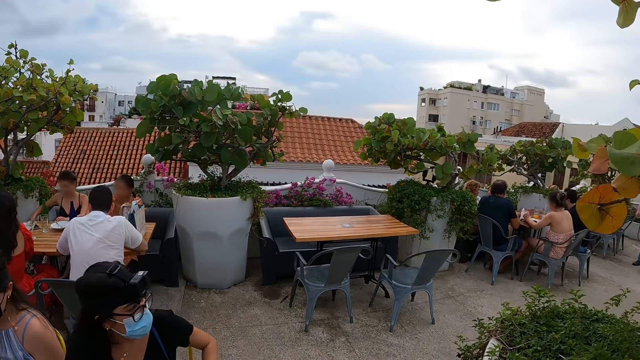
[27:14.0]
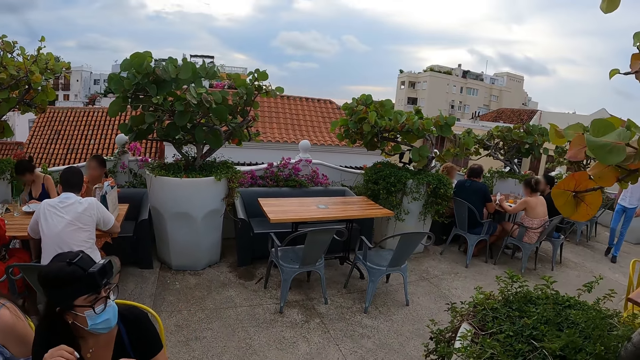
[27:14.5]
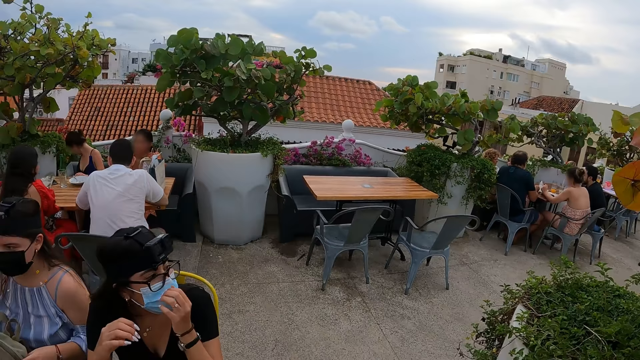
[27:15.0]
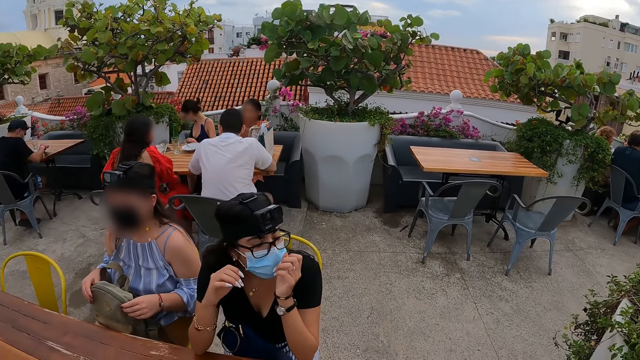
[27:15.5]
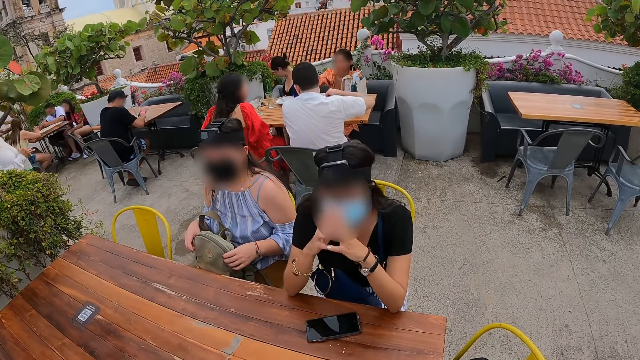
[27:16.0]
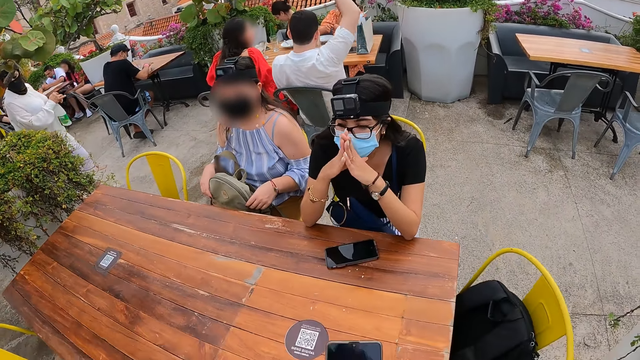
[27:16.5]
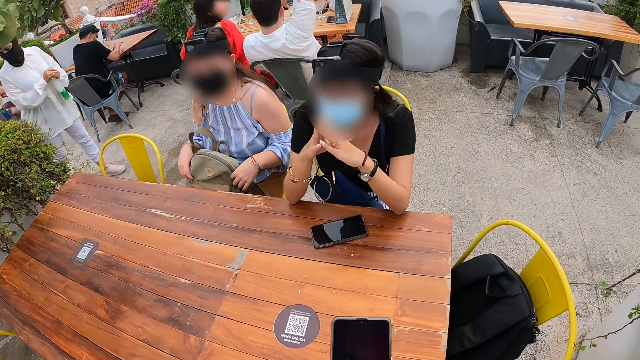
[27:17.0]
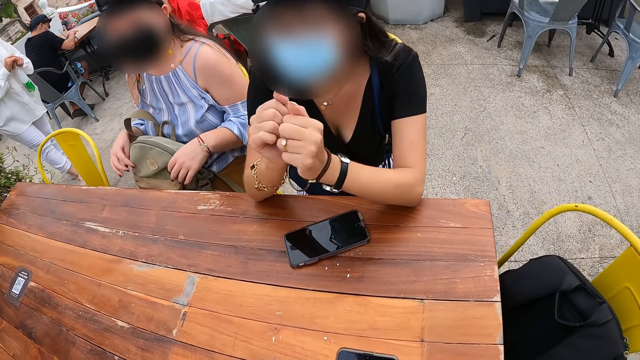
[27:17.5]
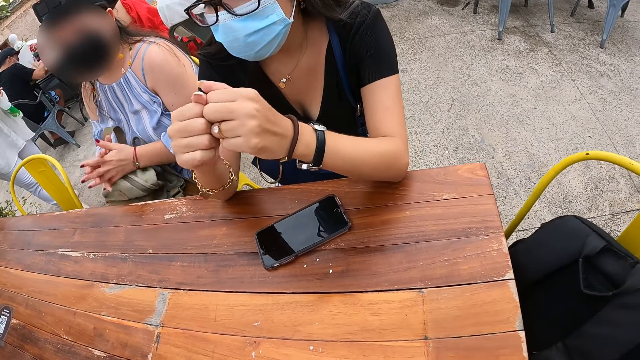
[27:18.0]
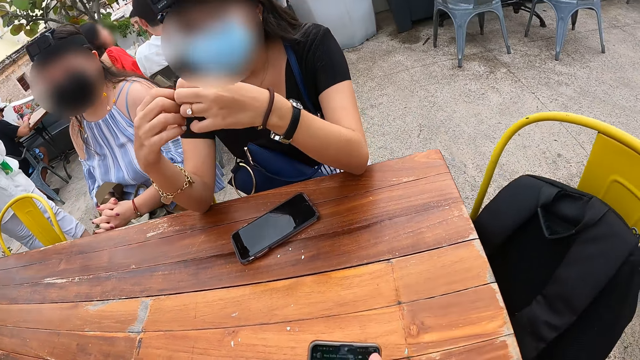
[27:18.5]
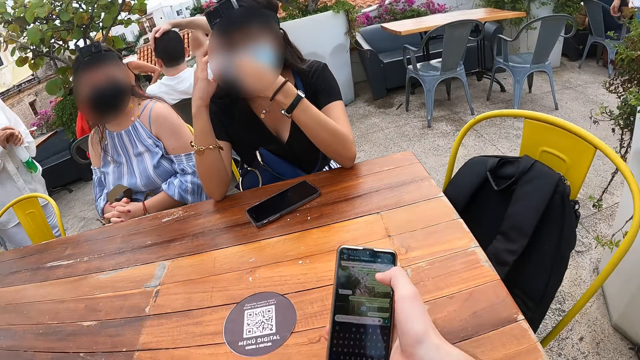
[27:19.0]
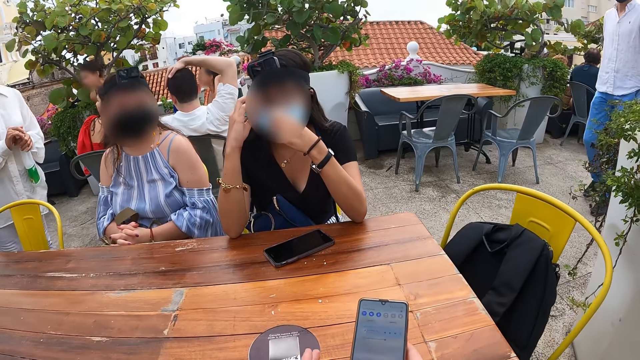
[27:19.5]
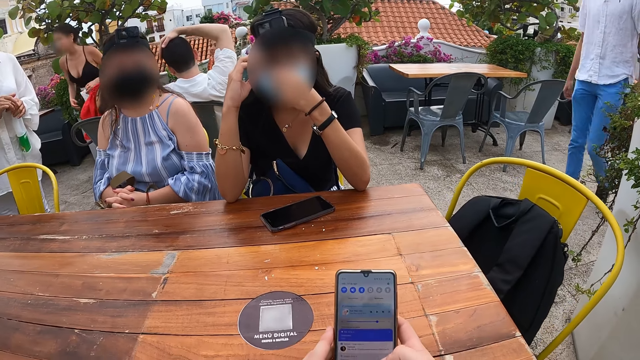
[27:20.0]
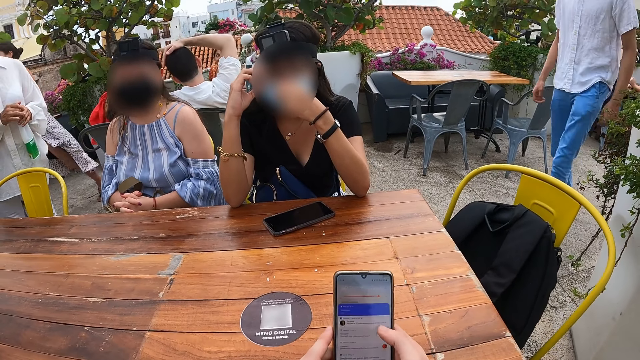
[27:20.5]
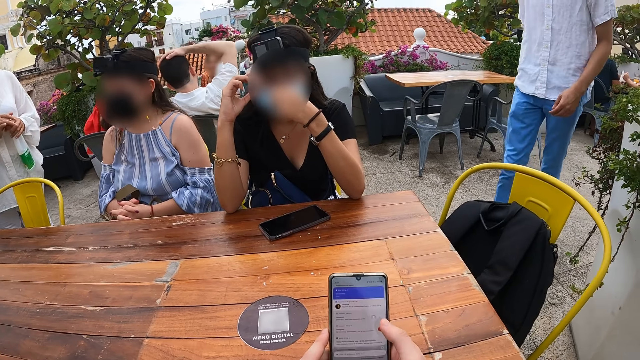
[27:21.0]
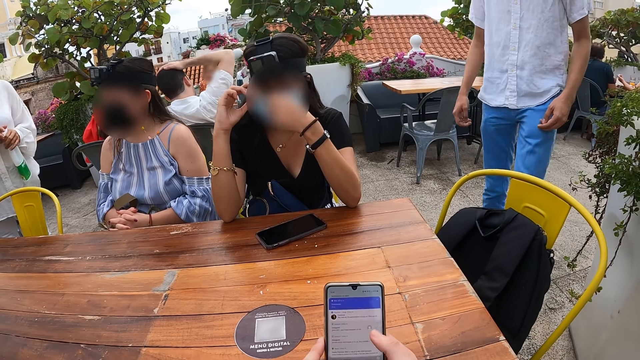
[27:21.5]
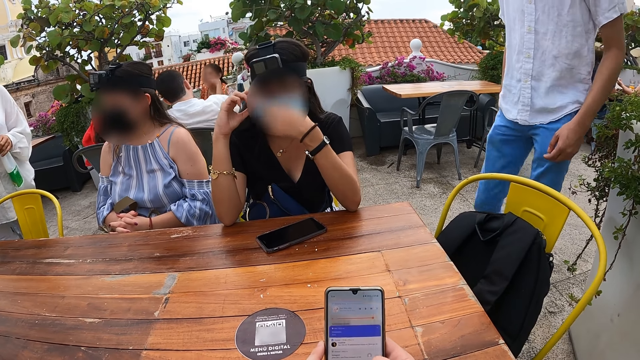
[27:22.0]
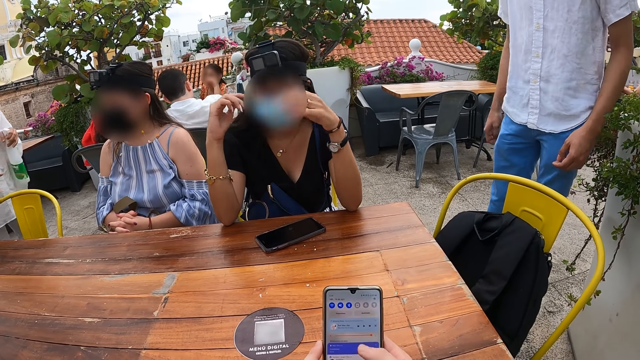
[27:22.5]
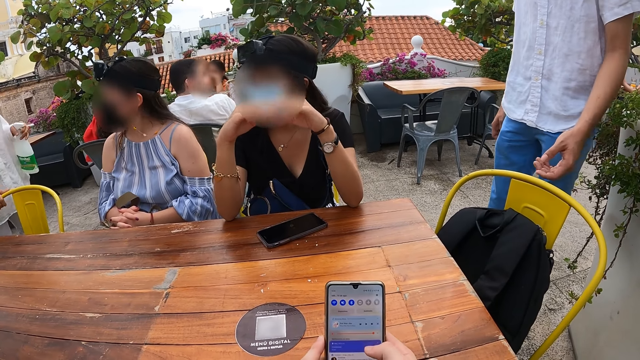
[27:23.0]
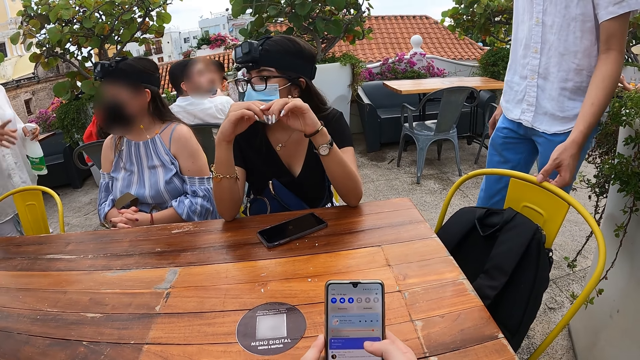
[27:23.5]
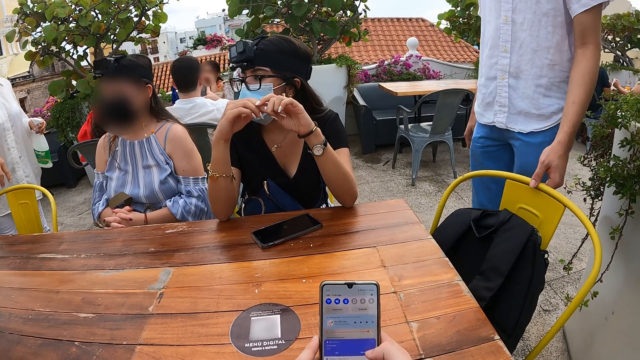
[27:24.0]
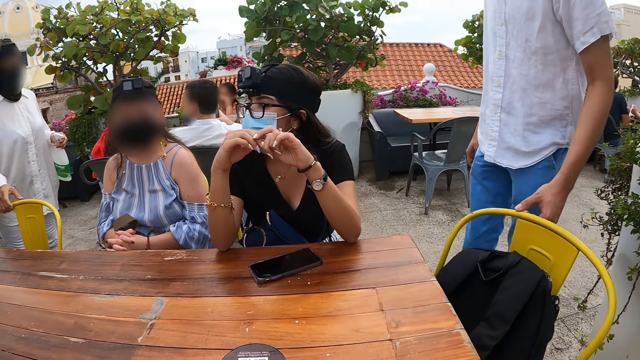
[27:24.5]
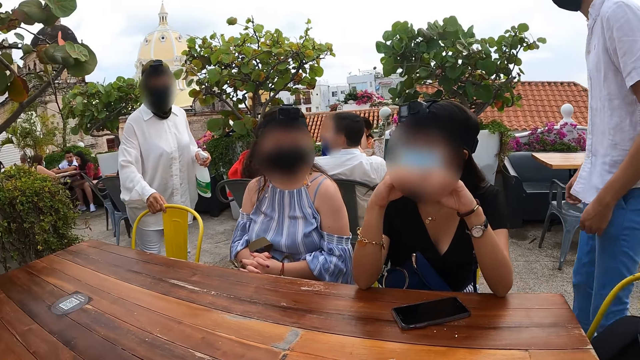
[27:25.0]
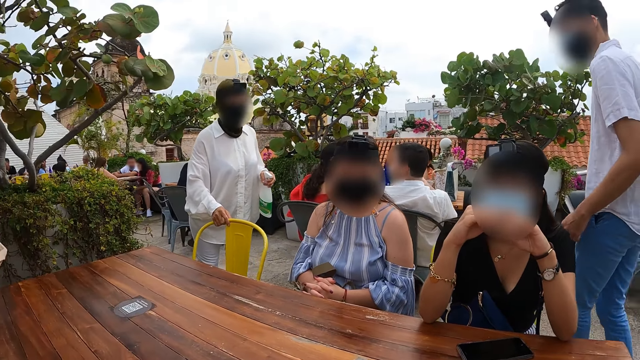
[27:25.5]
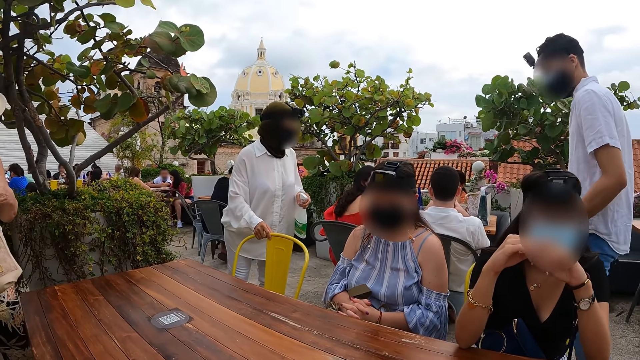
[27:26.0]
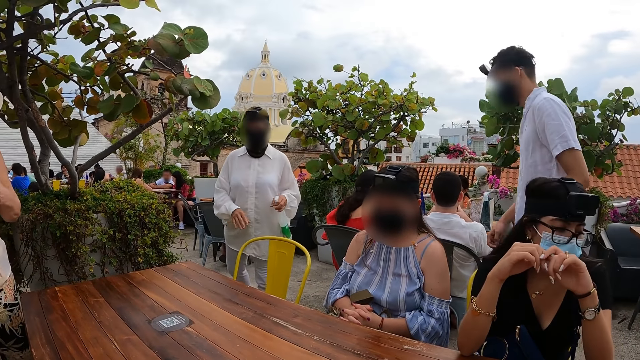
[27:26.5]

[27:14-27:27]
A woman holds the bag with both hands. The camera wearer holds a phone with her right hand. She picks up the phone. She operates the phone with her right hand. Another woman adjusts the face mask on her face with both hands. A third woman holds a disinfectant spray with both hands. The camera wearer holds the phone with both hands. The third woman holds the disinfectant spray with her left hand and holds the chair with her right hand. A man holds the chair with his left hand. The third woman interacts with the man. The third woman holds the chair with her right hand and adjusts the chair with her right hand.

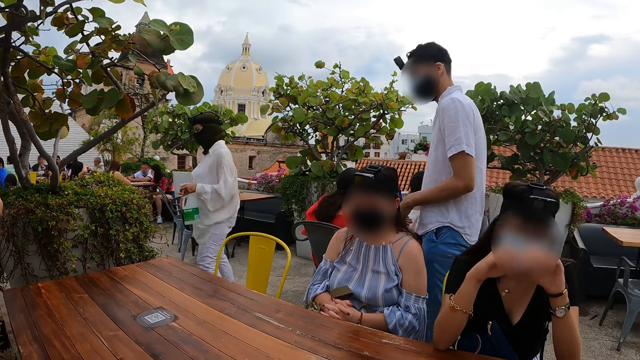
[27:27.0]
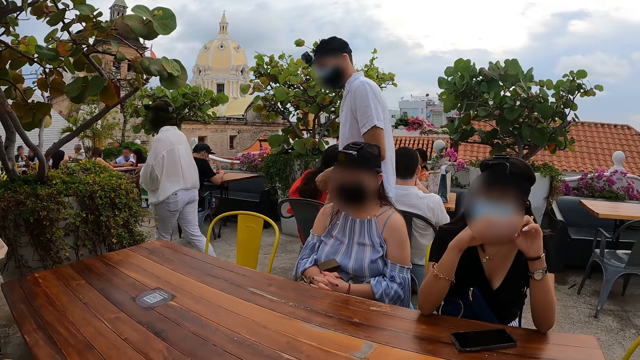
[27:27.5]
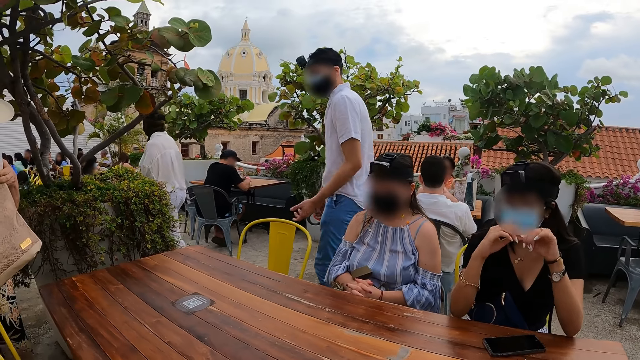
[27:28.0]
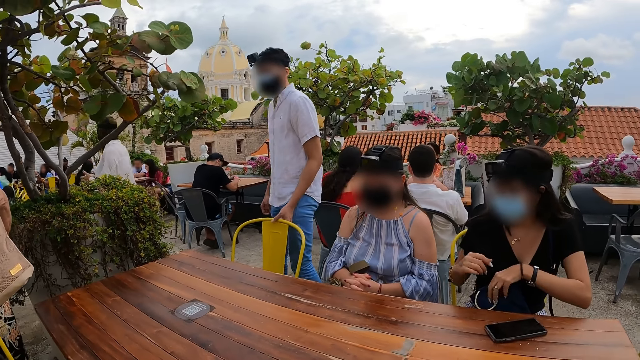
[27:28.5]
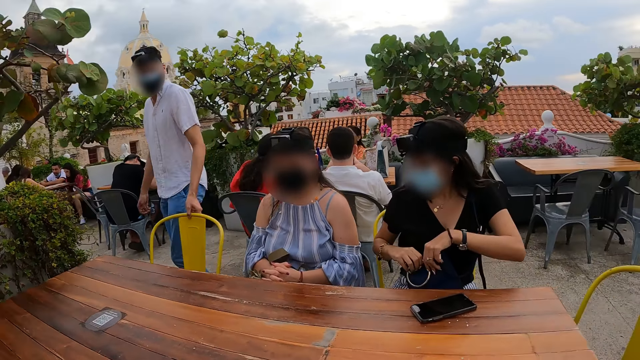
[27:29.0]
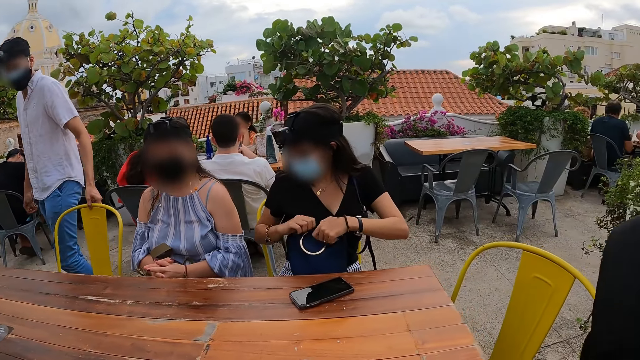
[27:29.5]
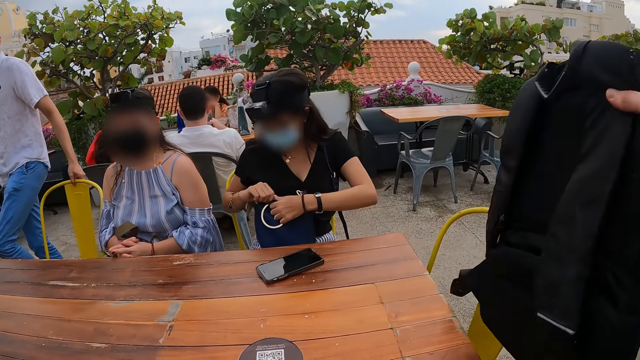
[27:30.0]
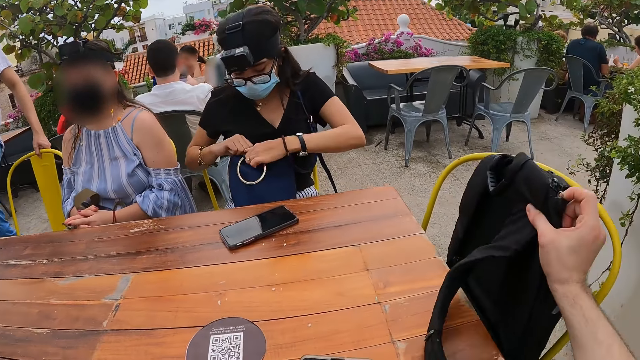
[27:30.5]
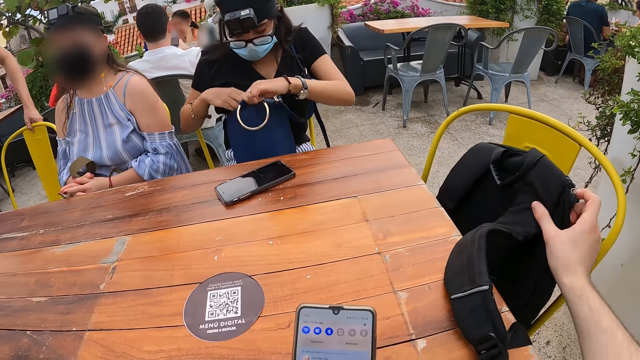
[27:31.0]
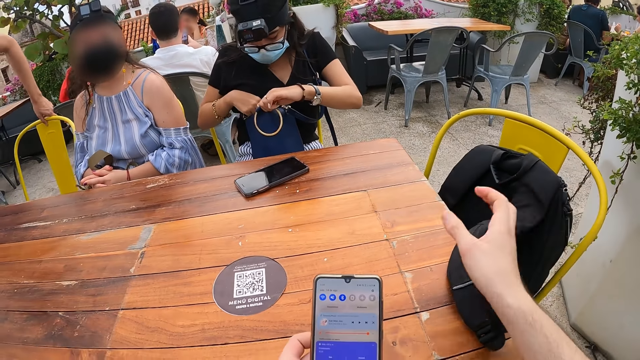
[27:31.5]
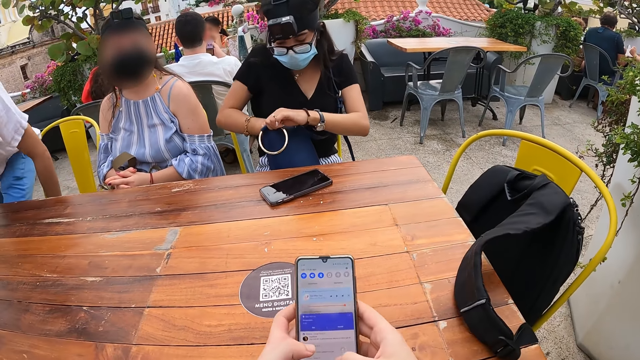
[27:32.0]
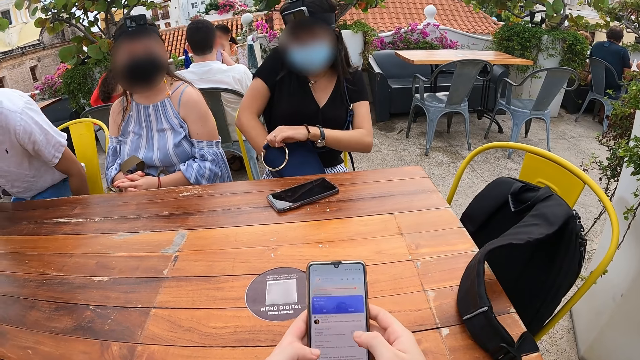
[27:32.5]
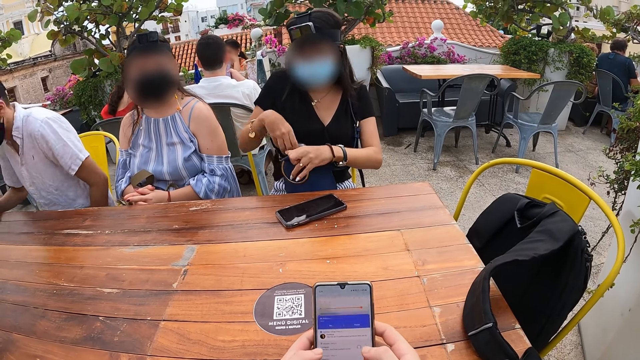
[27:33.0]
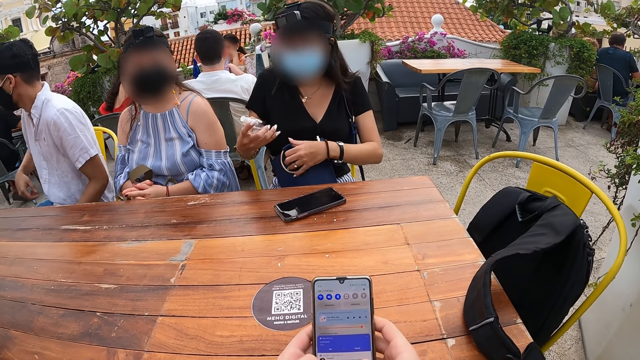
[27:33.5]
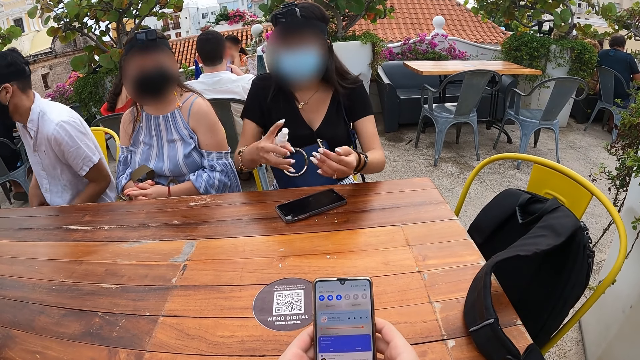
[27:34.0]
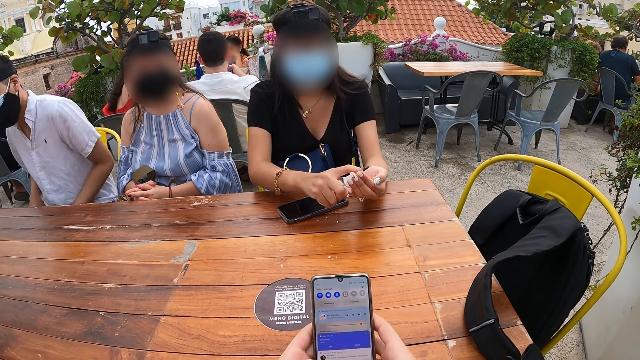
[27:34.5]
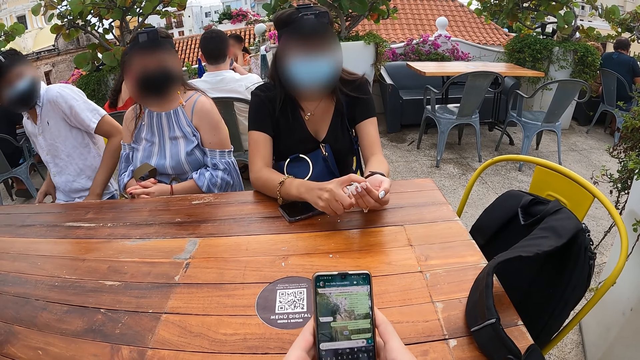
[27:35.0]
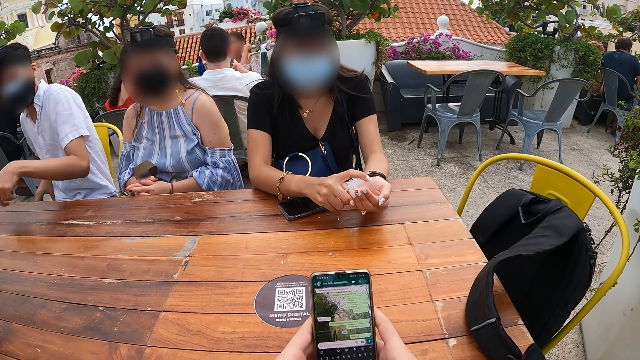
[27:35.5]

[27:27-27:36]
The man adjusts the chair with his left hand. The woman holds a purse on her lap with her left hand. The woman holds the purse on her lap with both hands. The camera wearer holds a bag with her right hand. The woman opens the purse on her lap with both hands. The camera wearer drops the bag on the chair with her right hand. The woman holds the purse with her left hand. The camera wearer holds the phone with her left hand. She holds the phone with both hands and operates the phone with both hands. The man sits down on the chair. The woman picks up a hand sanitizer from the purse with her right hand. The woman sprays sanitizer on her left hand with the hand sanitizer in her right hand.
